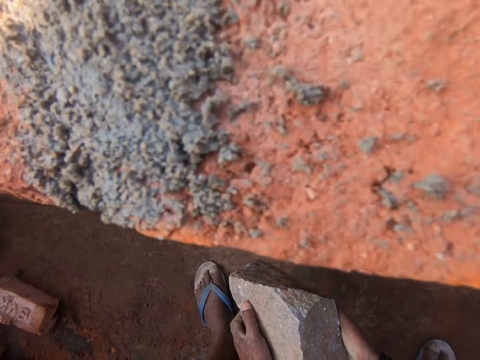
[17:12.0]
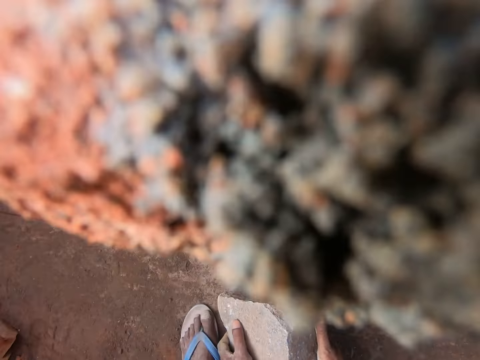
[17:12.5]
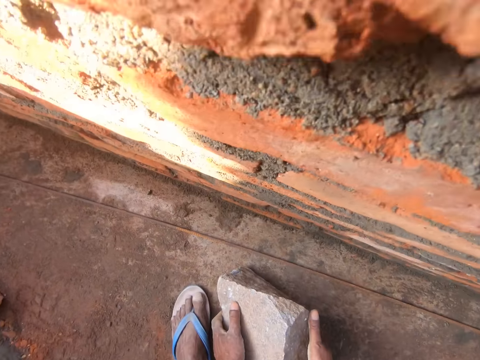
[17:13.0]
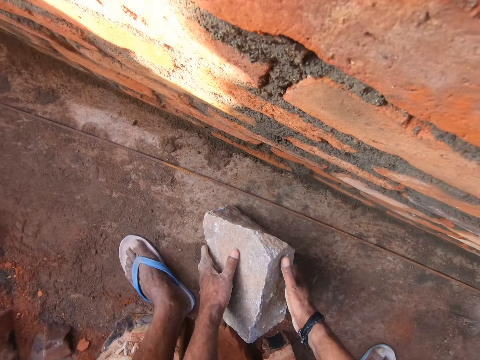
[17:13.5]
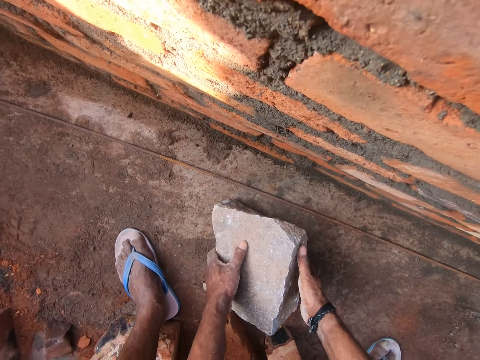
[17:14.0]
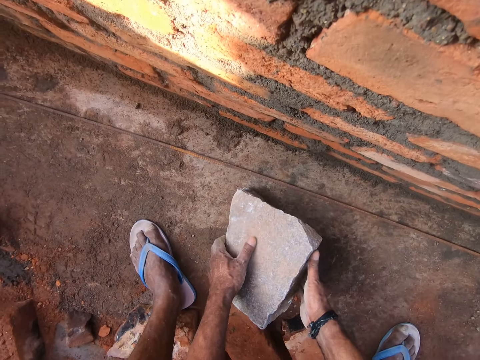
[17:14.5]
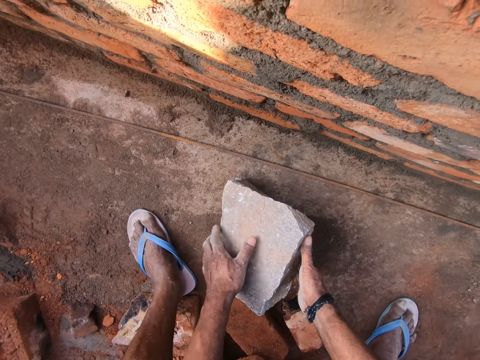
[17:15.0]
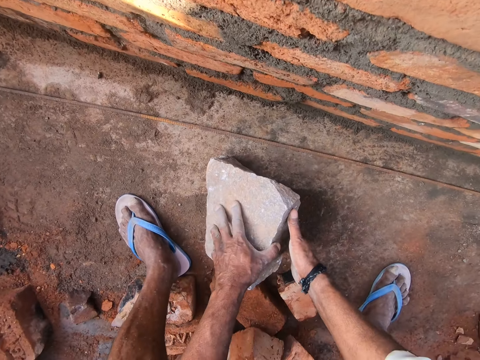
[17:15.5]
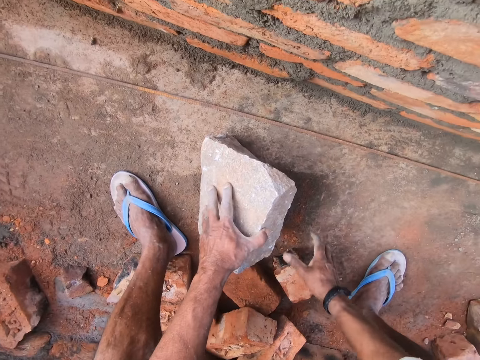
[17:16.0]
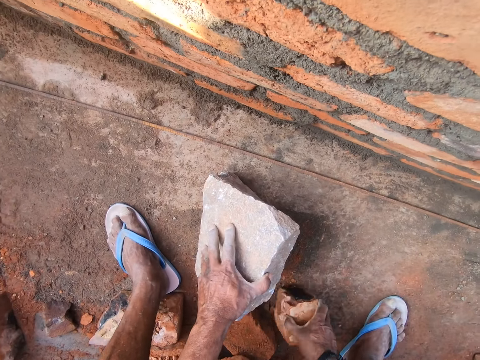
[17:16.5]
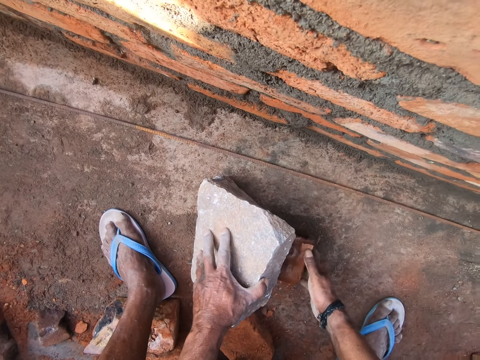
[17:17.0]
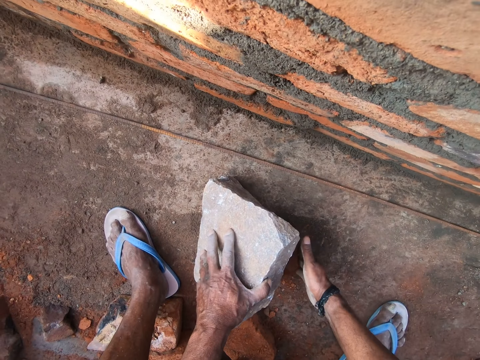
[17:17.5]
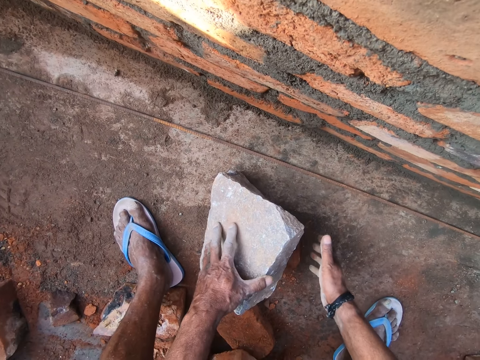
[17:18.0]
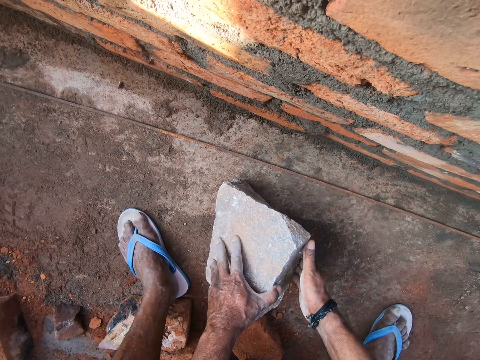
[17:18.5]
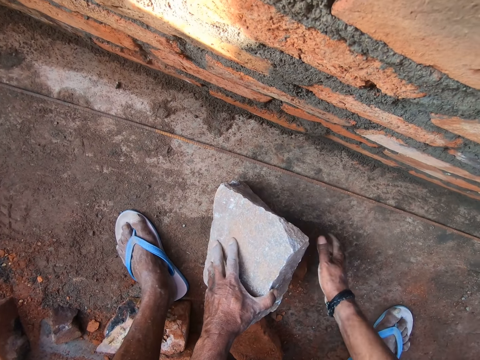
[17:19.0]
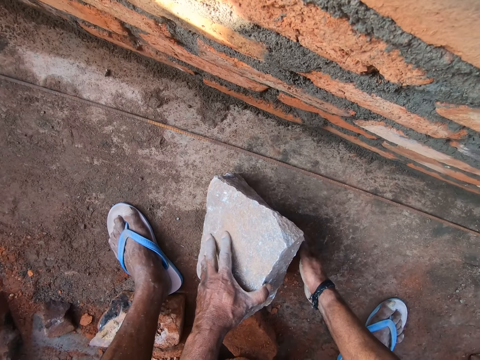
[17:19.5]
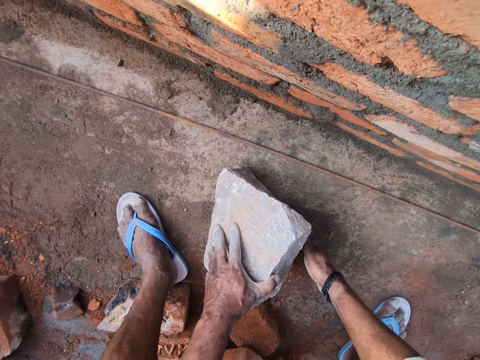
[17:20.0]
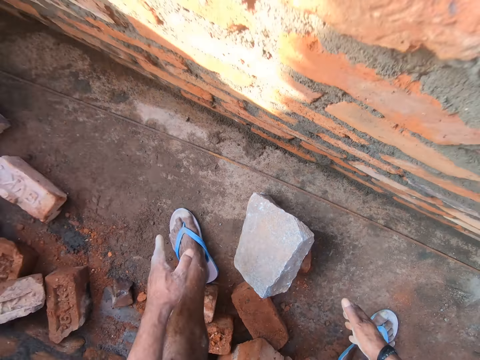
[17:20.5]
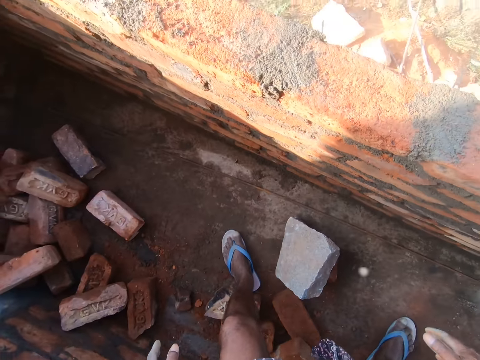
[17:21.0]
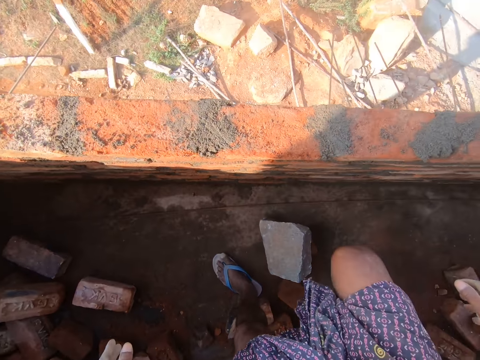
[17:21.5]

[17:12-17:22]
The camera wearer drops the stone or block down. They move the block. They pick a brick, hold the brick, and move the brick. They support the stone with the brick. They place the brick under the block.

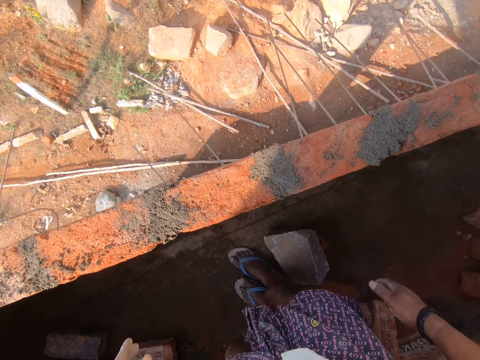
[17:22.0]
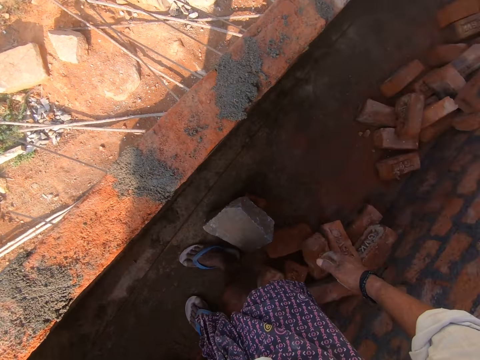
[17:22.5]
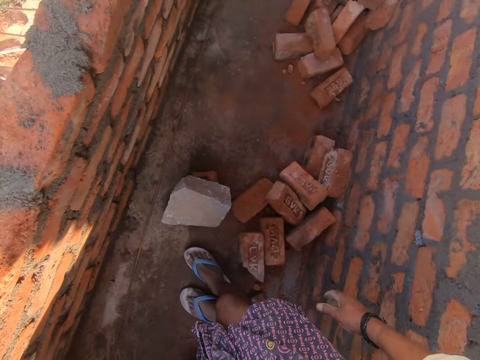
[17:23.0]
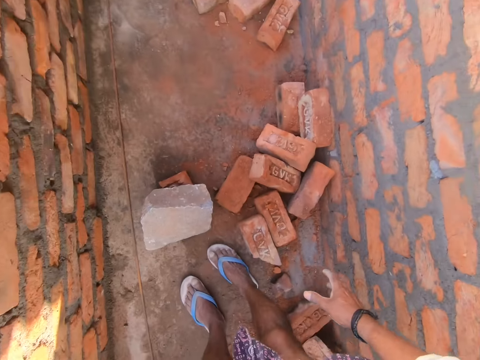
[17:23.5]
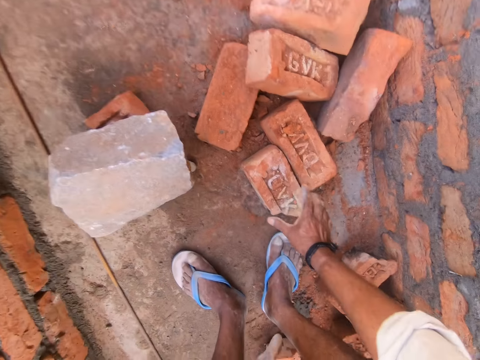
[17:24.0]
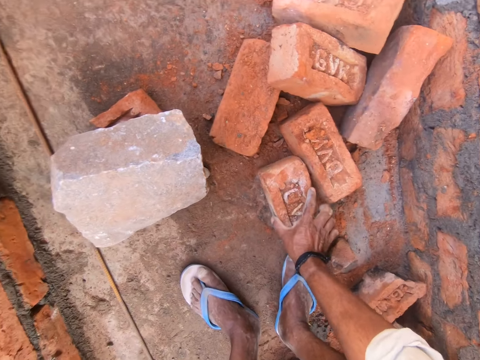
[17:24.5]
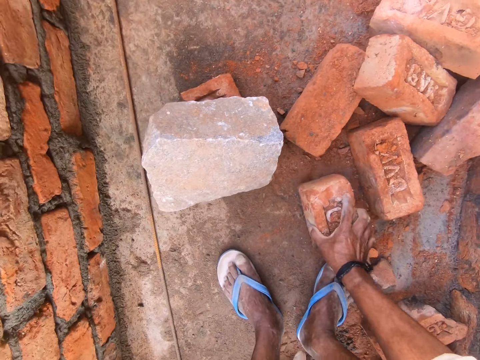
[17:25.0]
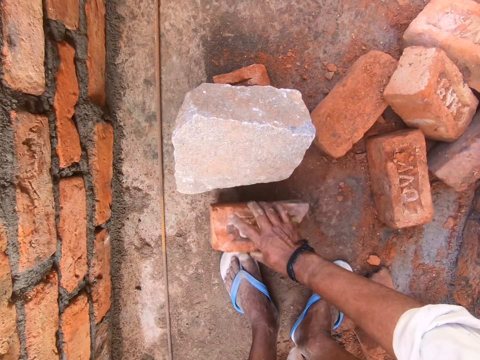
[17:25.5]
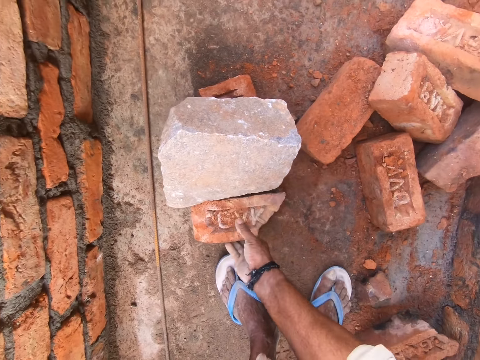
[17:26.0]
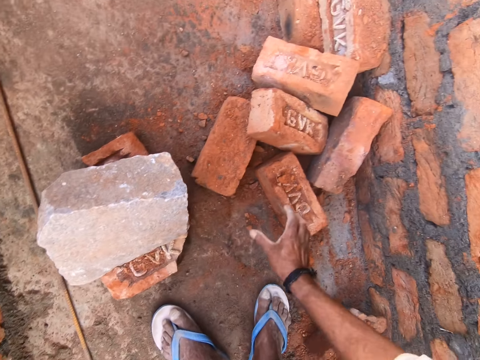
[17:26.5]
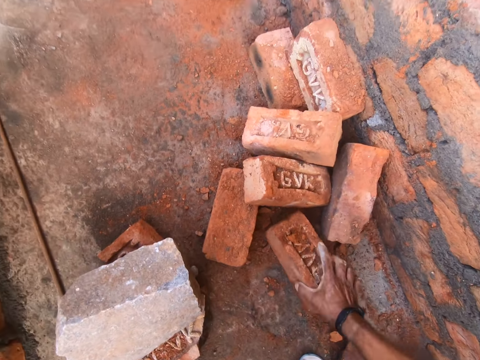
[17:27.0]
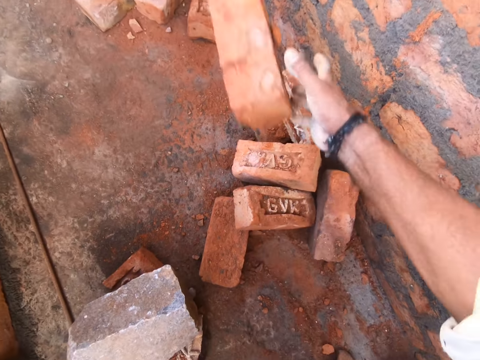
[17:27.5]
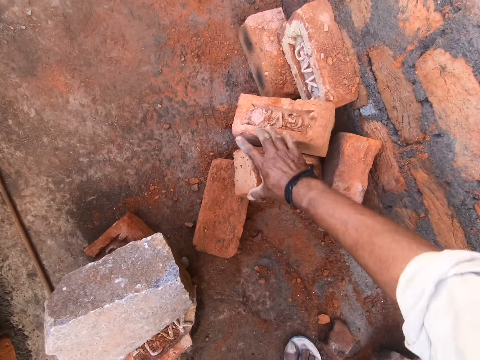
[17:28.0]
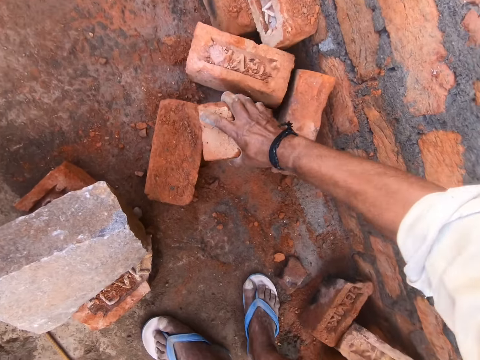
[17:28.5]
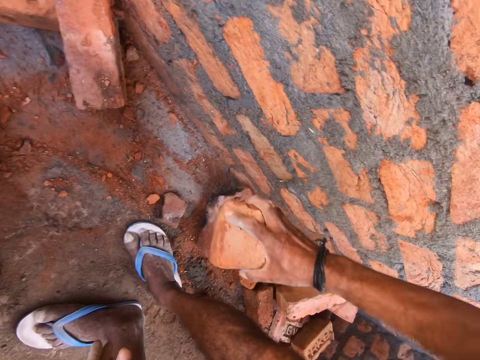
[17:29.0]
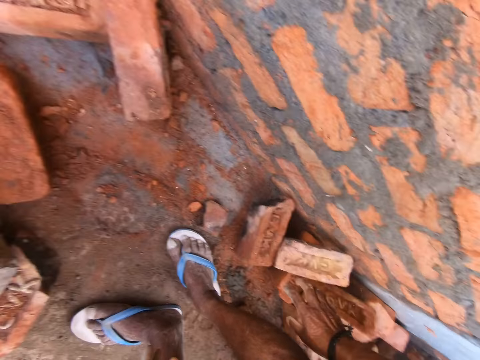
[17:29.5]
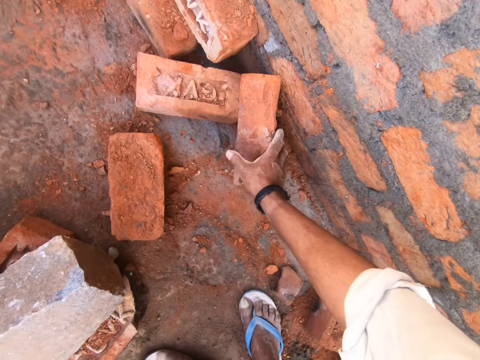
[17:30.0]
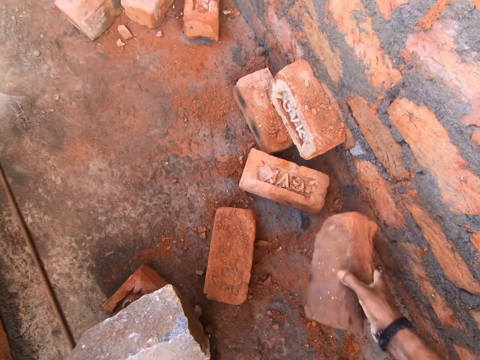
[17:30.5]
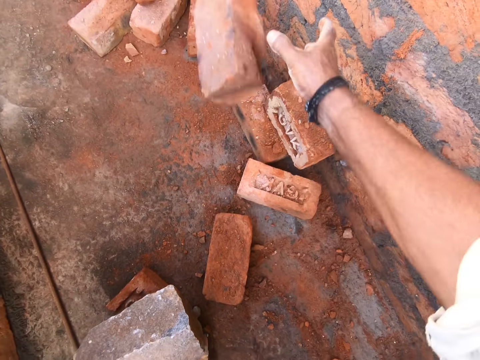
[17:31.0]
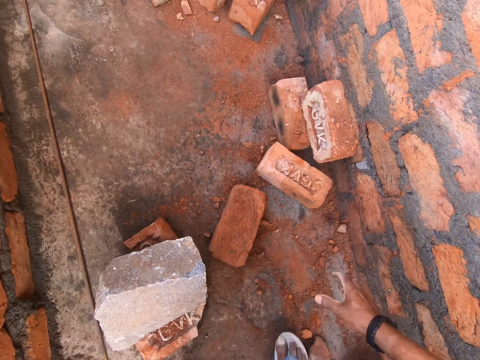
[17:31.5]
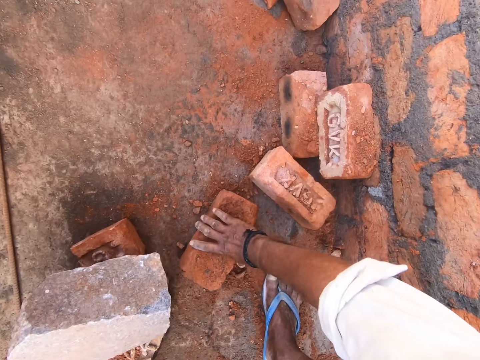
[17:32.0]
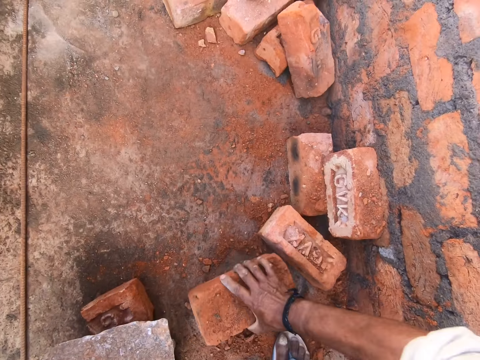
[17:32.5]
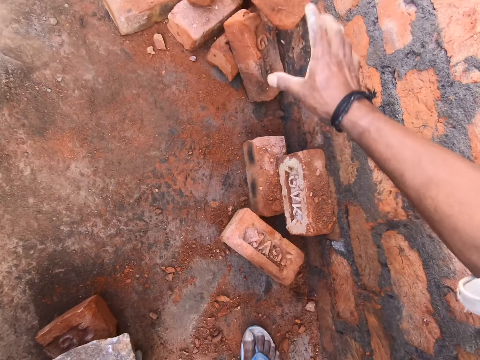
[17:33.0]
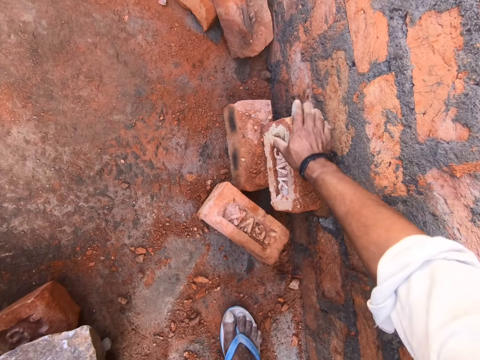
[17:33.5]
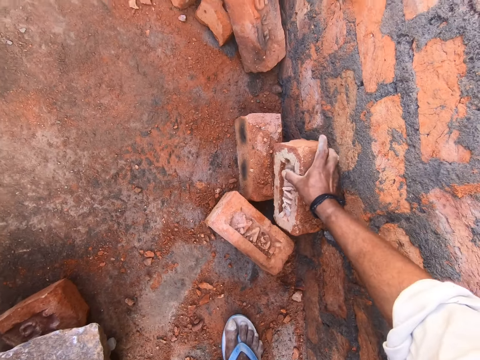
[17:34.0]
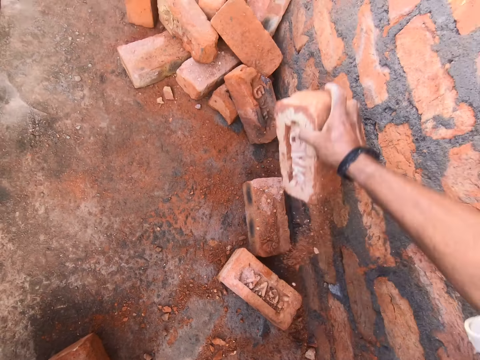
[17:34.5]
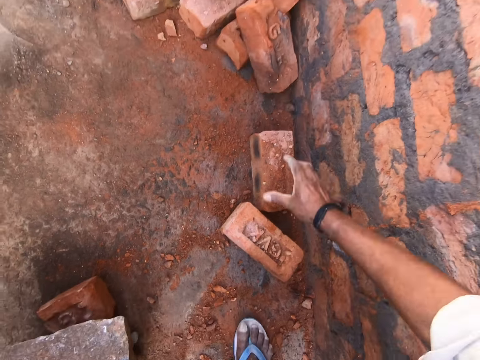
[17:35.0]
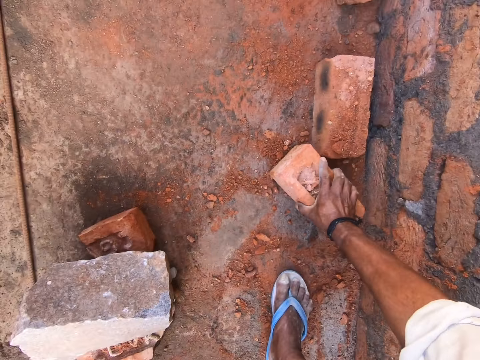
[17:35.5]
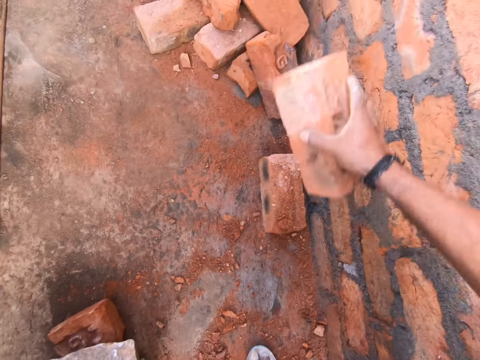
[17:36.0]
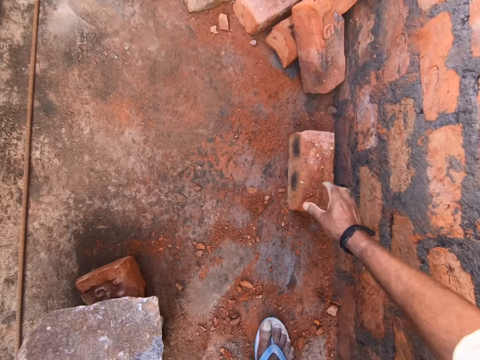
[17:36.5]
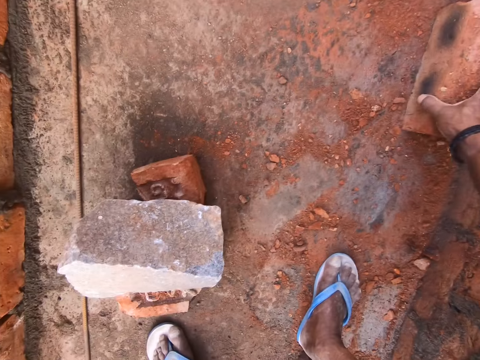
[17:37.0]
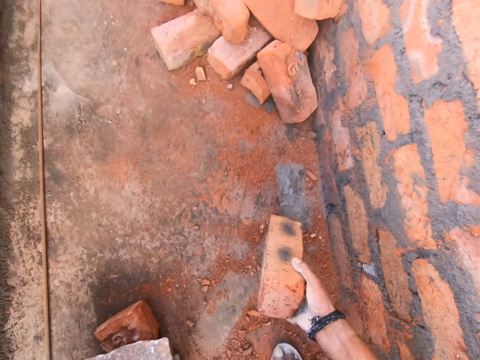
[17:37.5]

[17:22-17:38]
The camera wearer picks a brick. They move the brick. They drop the brick. They support the stone with the brick. They pick a brick and drop the brick. They pick a brick and drop the brick repeatedly. They pick a brick.
